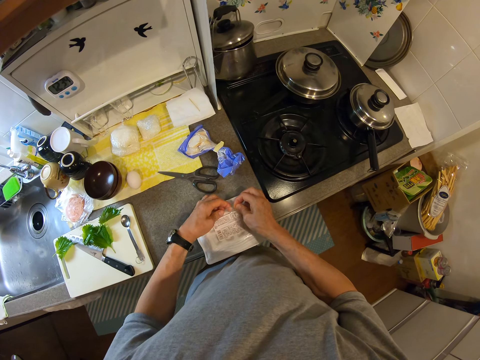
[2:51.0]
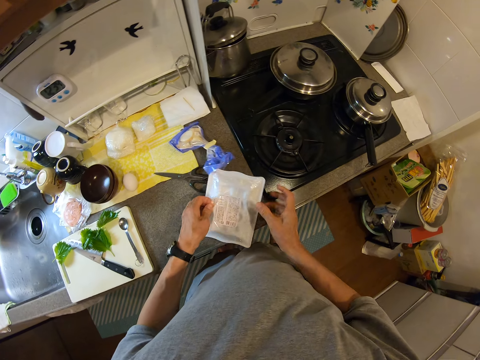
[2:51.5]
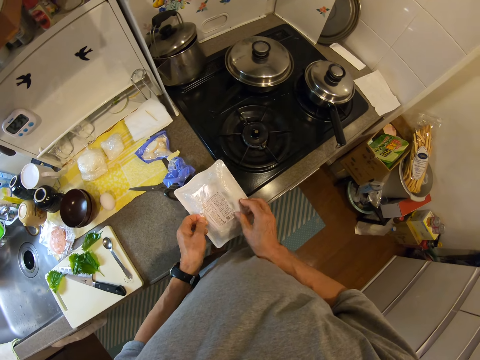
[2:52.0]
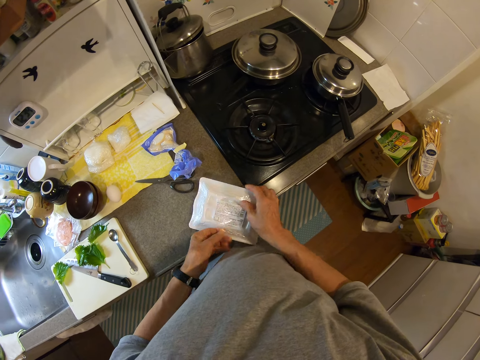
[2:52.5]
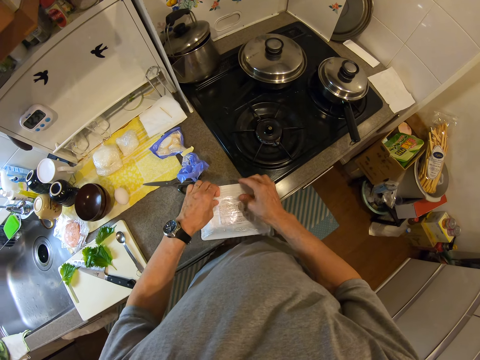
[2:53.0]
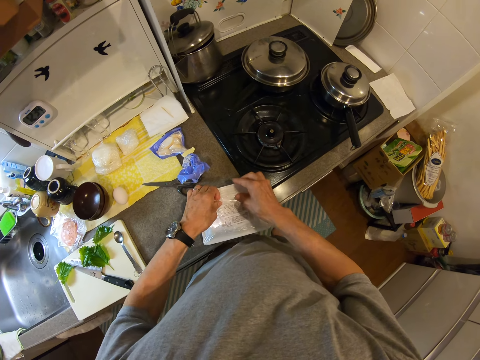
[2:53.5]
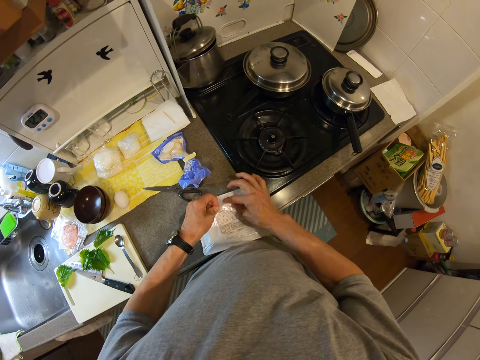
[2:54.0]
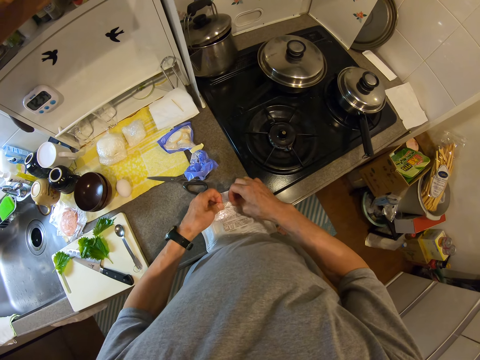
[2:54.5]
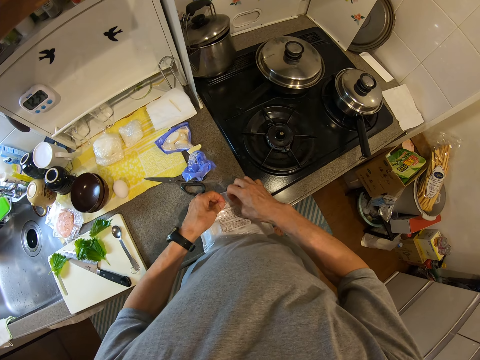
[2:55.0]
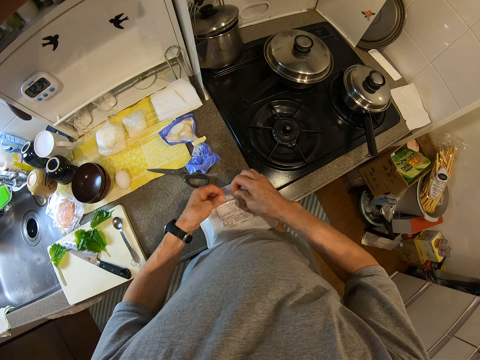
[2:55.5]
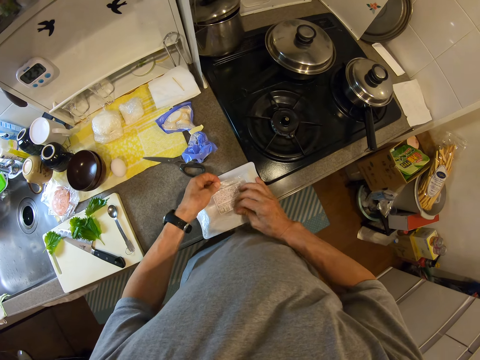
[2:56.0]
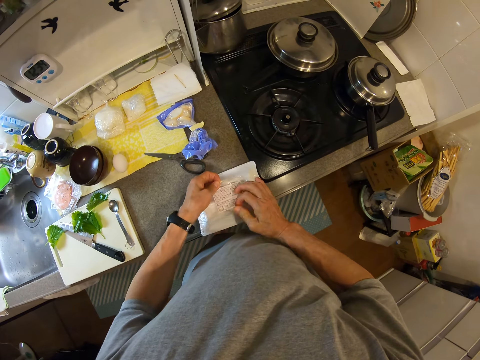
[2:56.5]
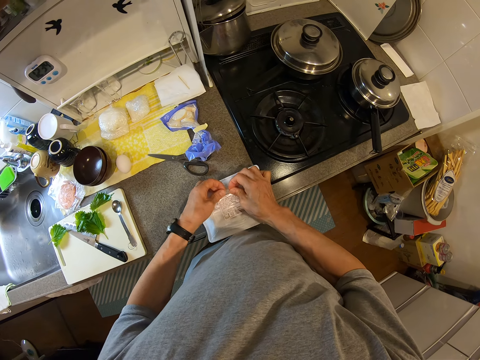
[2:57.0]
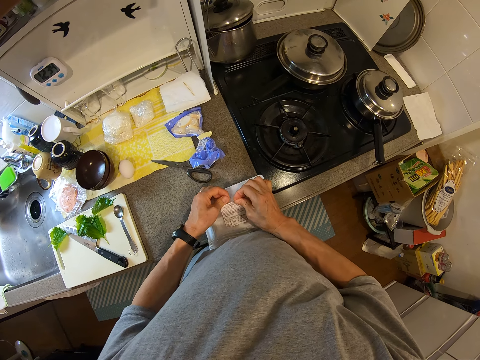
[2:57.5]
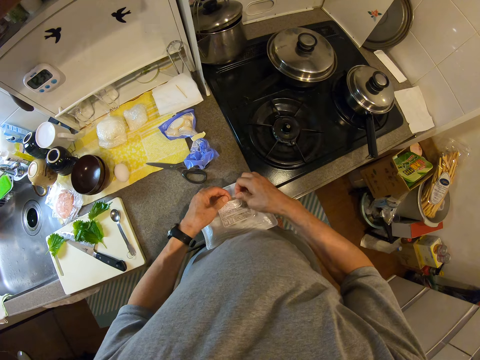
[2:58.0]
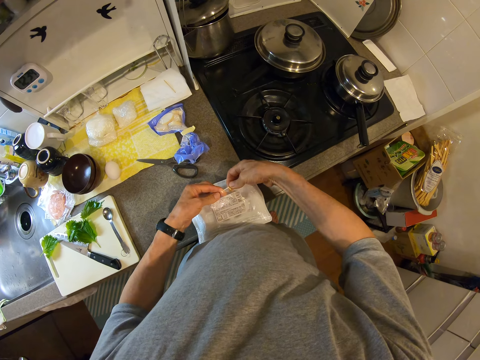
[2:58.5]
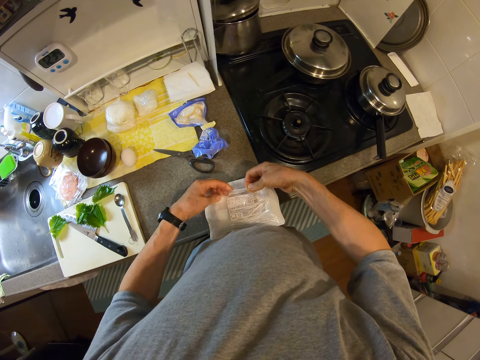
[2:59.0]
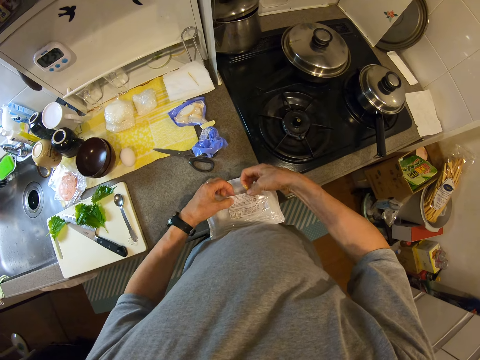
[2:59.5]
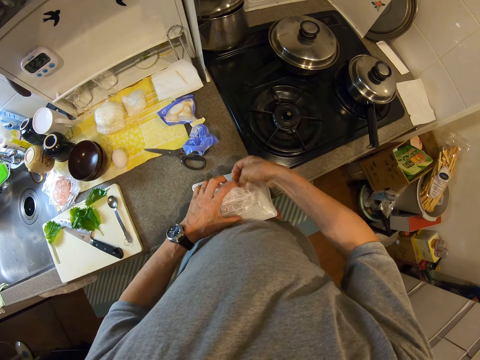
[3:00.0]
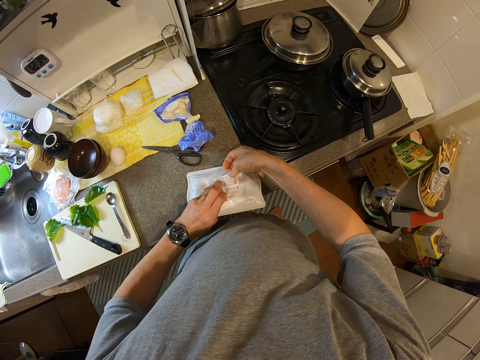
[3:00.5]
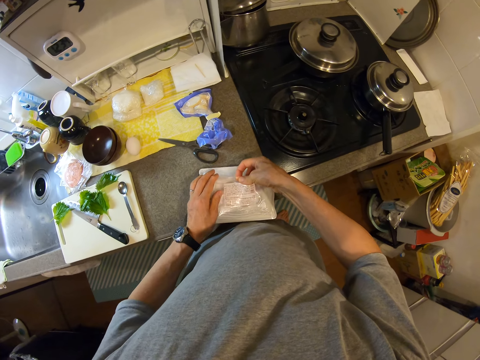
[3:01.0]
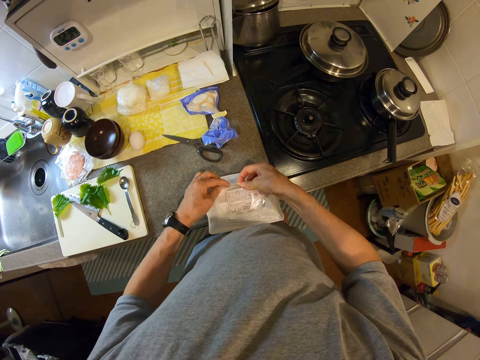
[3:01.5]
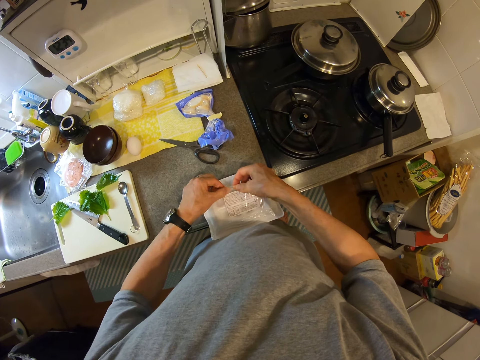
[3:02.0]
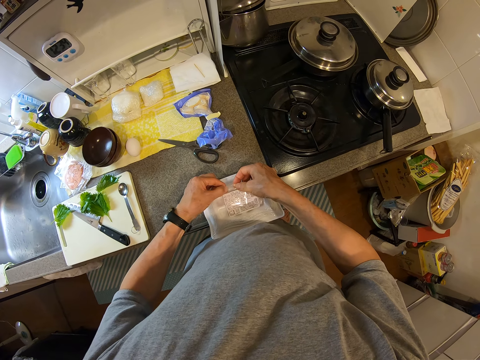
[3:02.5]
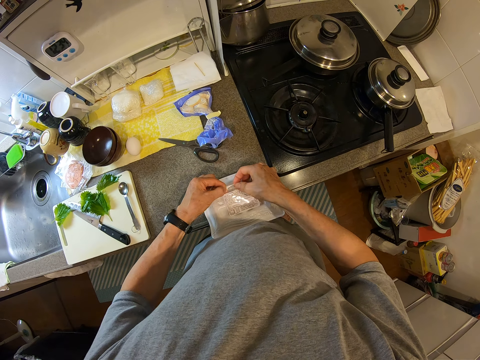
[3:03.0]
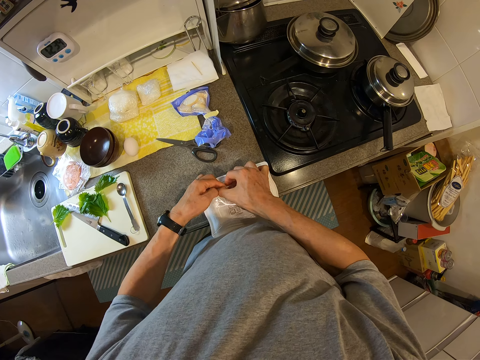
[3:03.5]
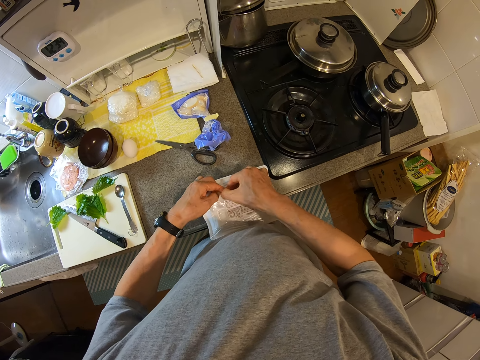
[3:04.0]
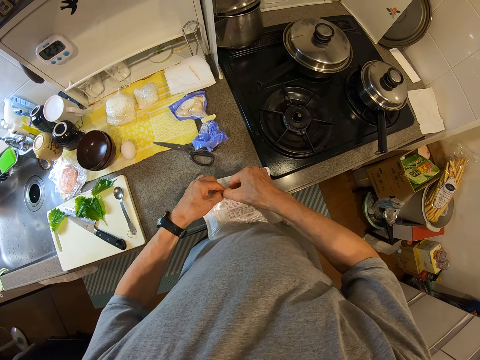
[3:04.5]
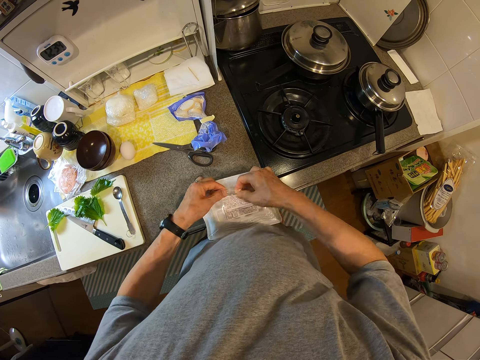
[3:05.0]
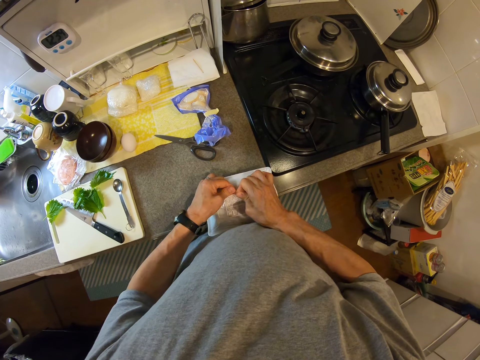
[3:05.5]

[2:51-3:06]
The camera wearer turns the pack. They attempt to open the pack.

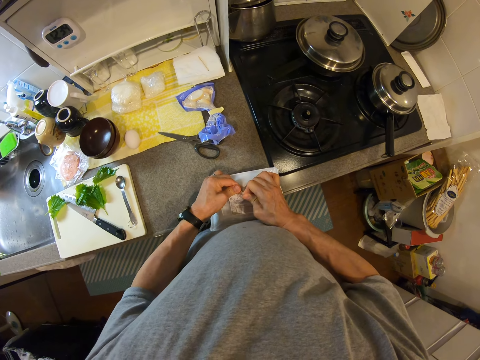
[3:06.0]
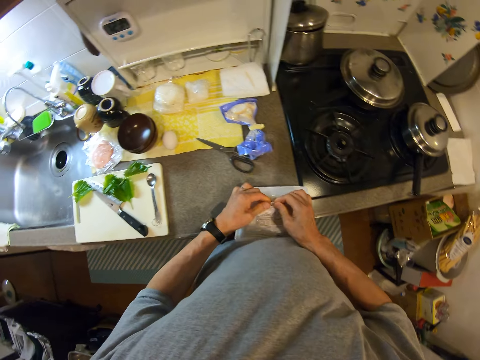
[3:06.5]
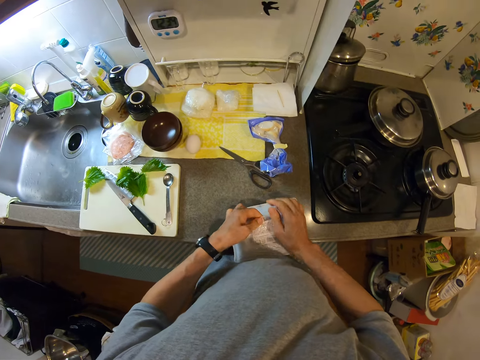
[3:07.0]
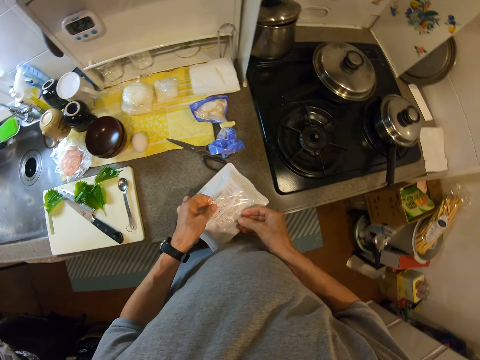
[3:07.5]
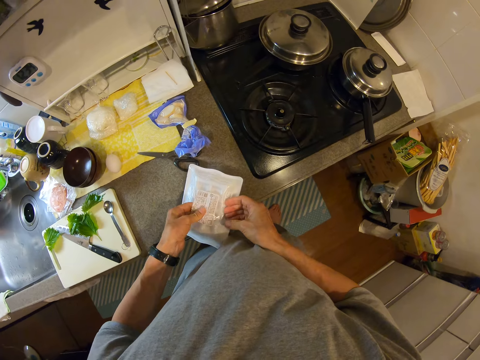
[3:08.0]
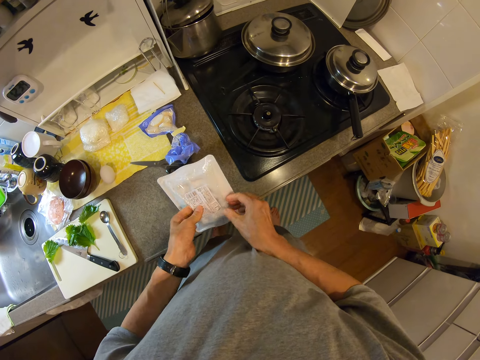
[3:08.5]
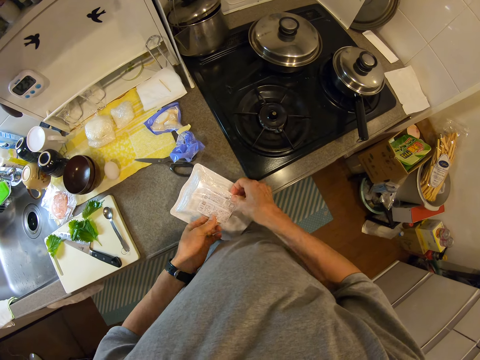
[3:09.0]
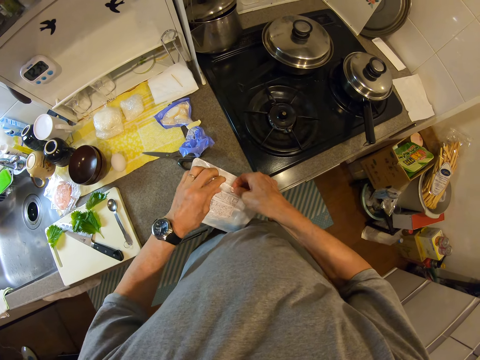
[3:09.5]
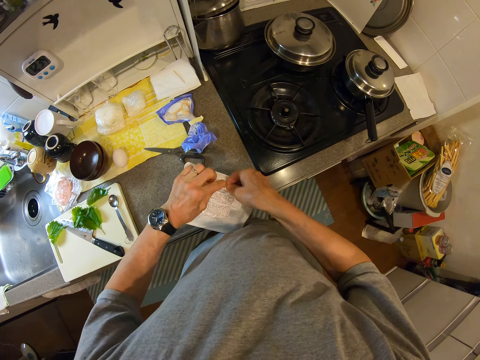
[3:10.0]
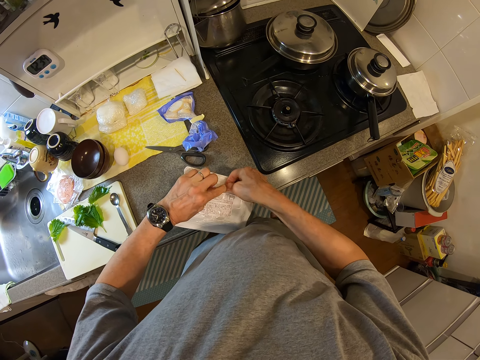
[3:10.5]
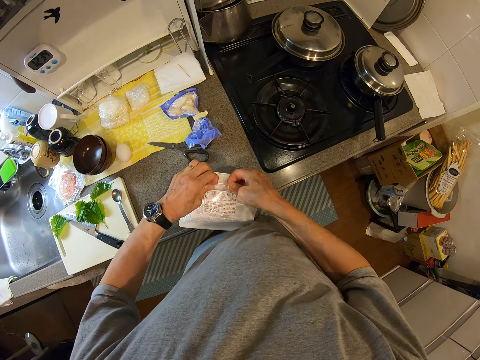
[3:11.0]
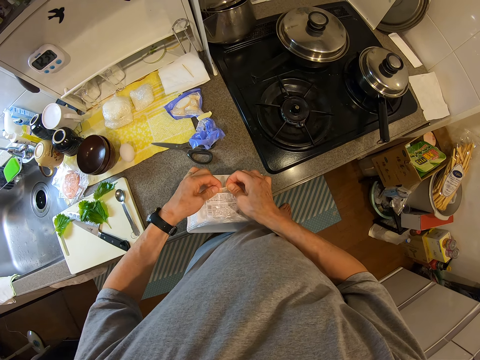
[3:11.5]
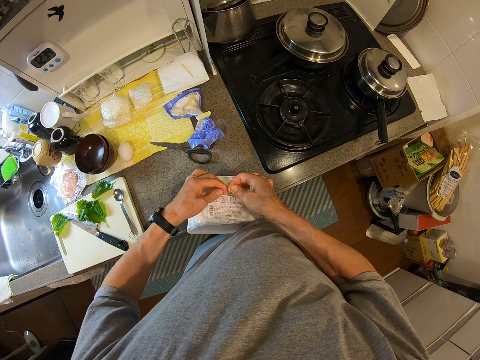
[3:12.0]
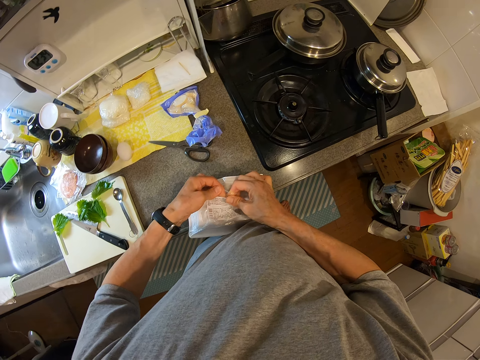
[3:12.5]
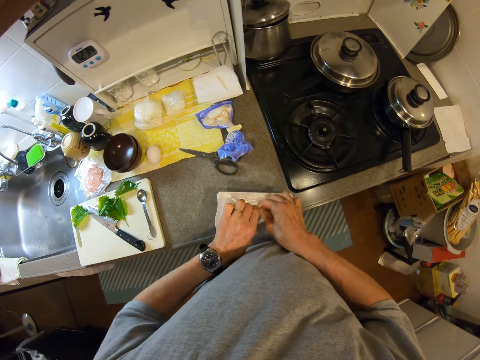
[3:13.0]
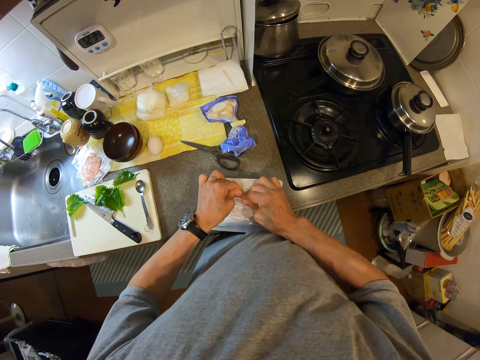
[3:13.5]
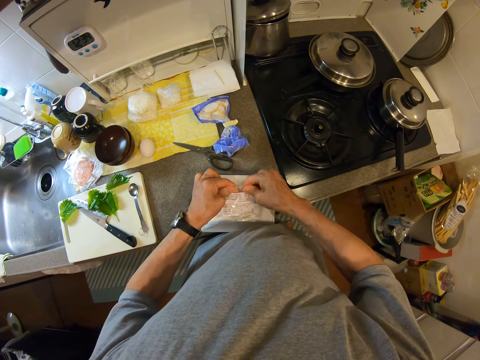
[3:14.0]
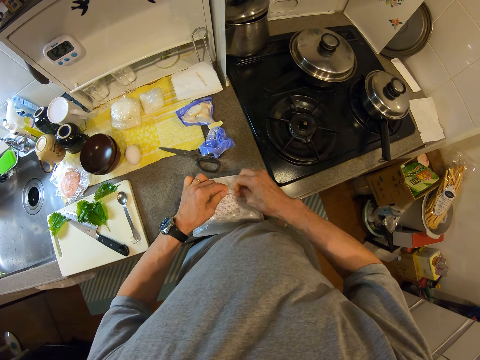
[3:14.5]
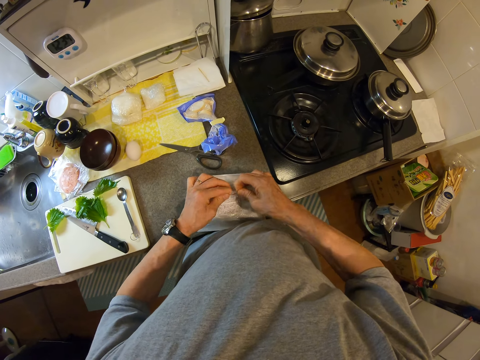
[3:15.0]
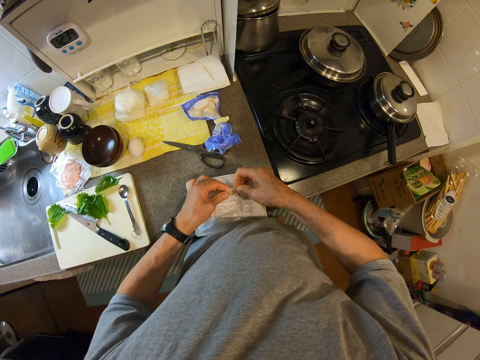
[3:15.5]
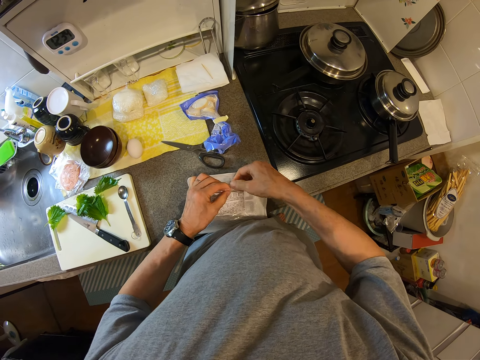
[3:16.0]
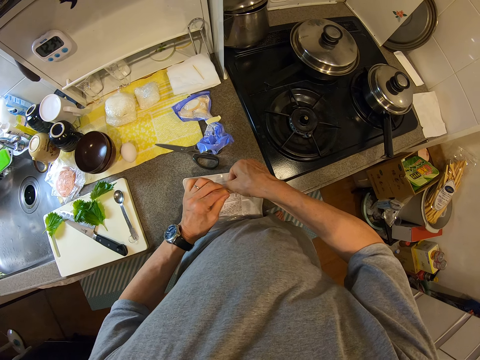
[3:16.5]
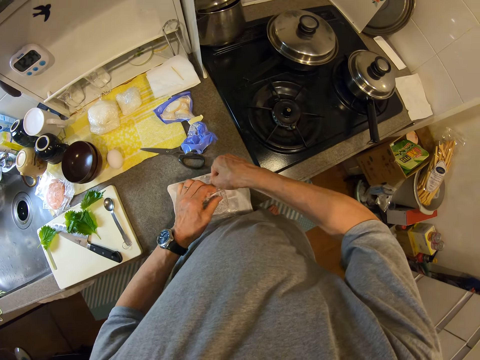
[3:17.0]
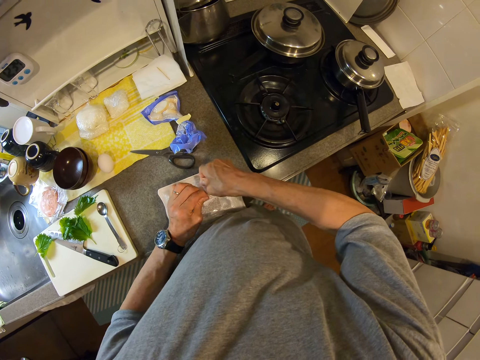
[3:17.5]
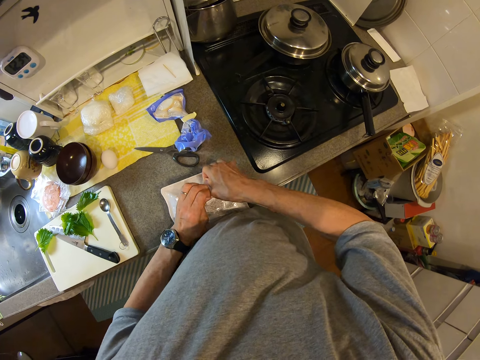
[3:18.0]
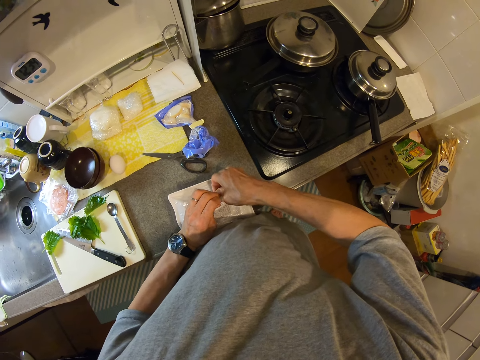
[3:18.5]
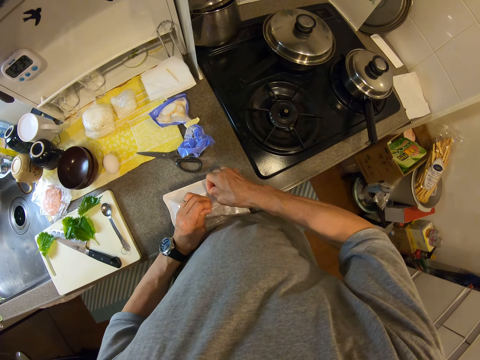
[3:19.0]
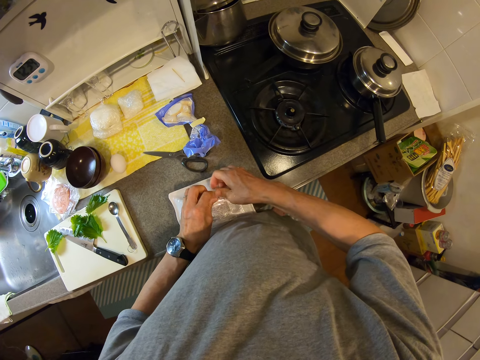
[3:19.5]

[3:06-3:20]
The camera wearer turns the pack. They attempt to open the pack.
